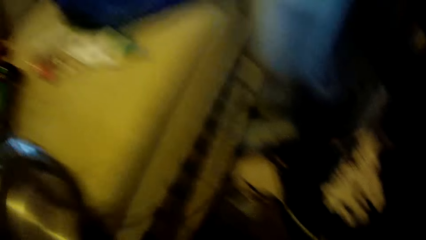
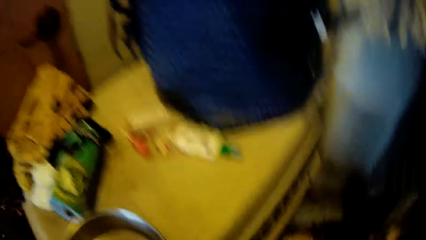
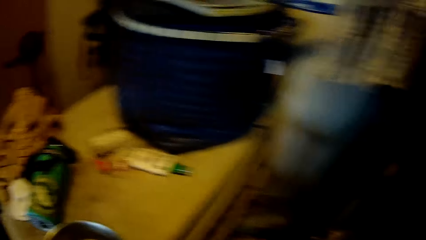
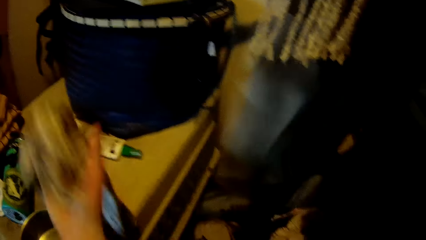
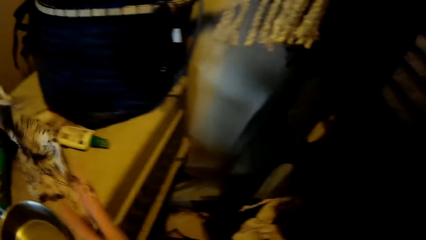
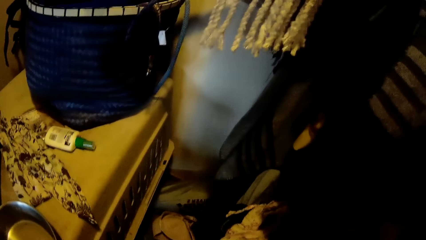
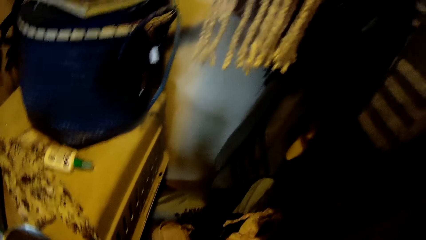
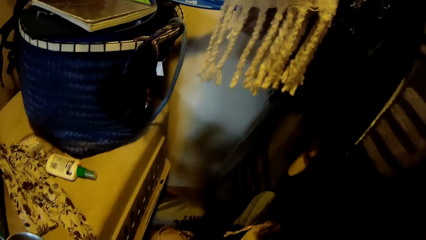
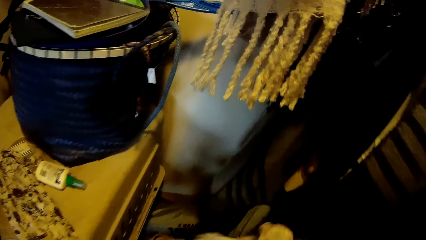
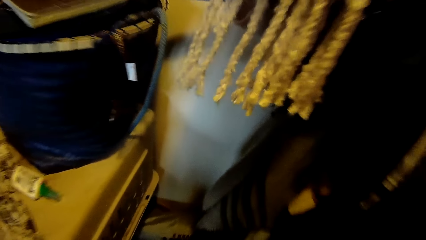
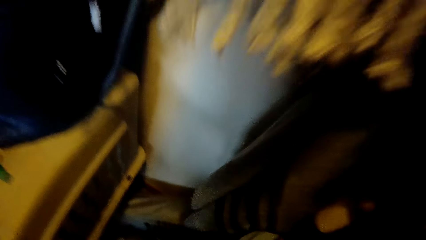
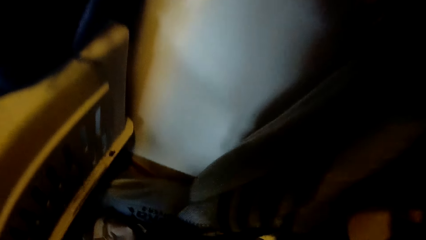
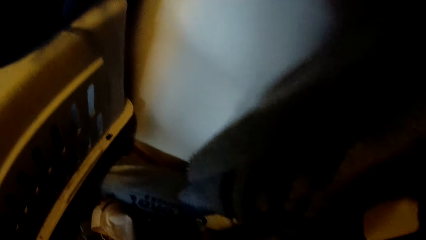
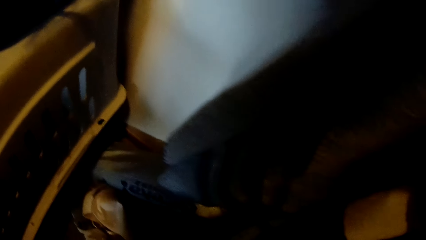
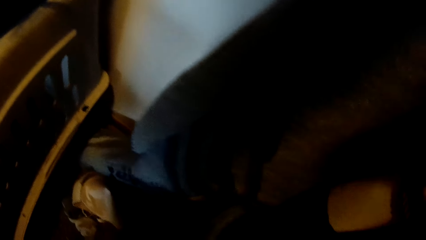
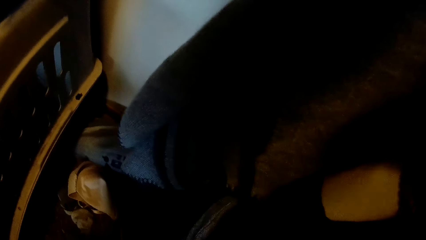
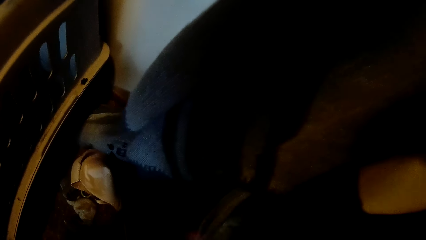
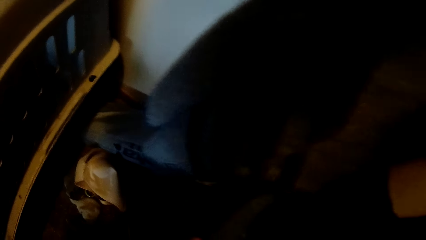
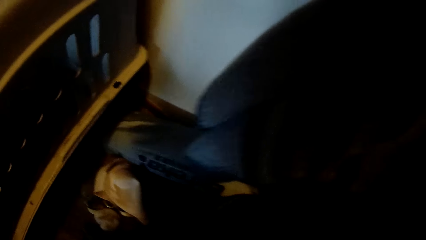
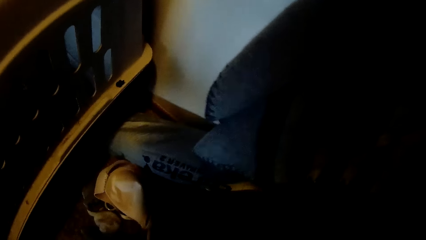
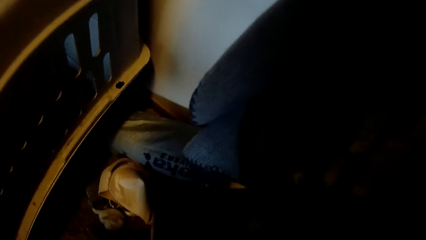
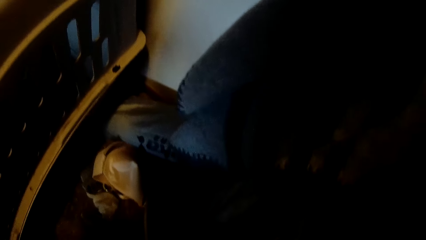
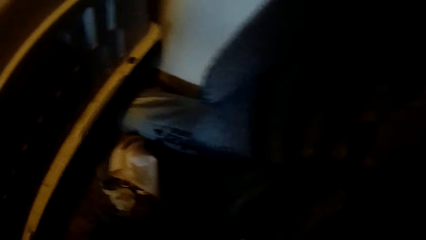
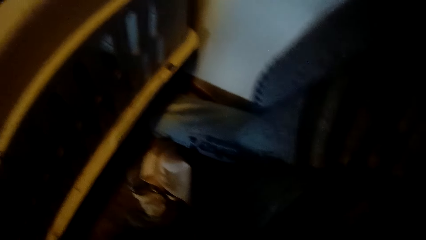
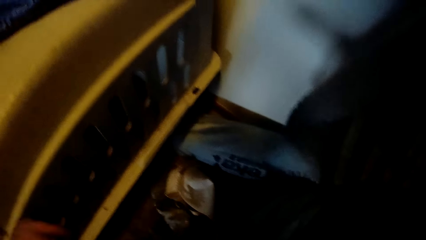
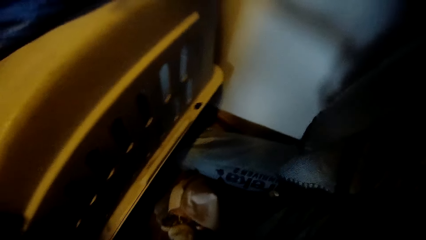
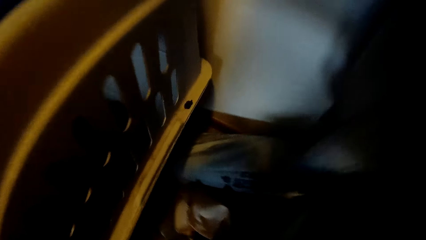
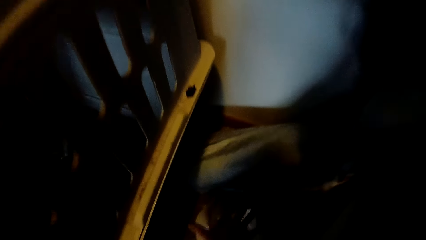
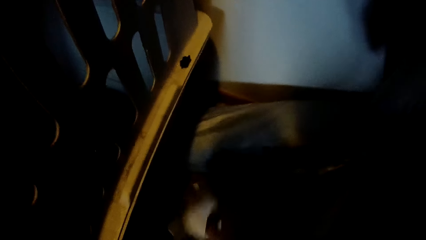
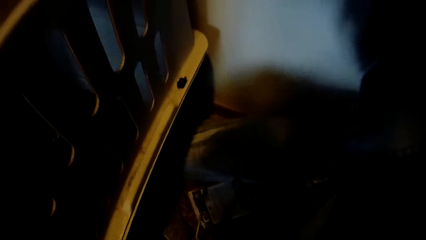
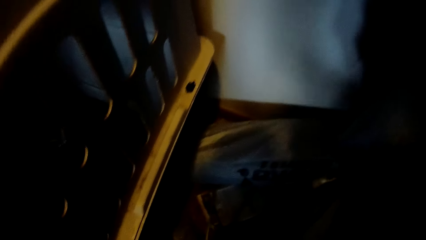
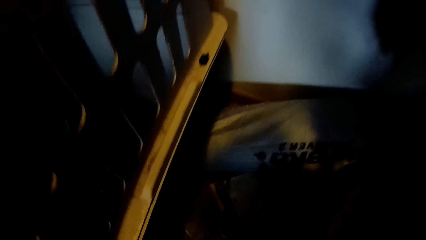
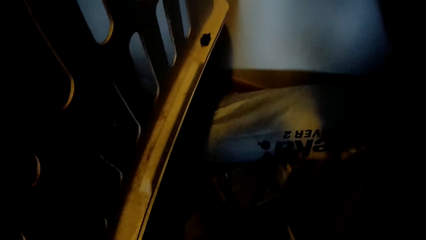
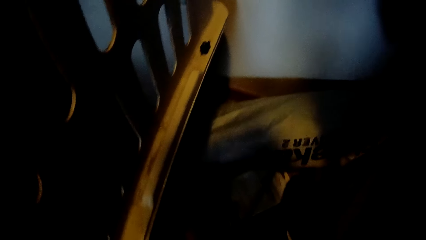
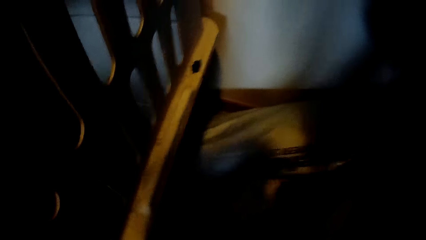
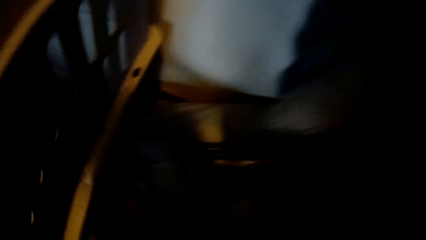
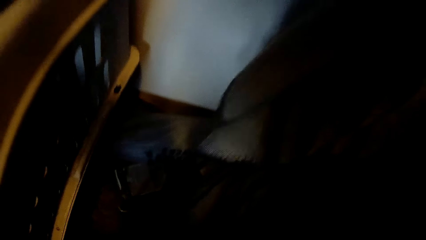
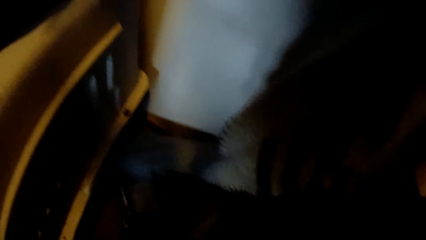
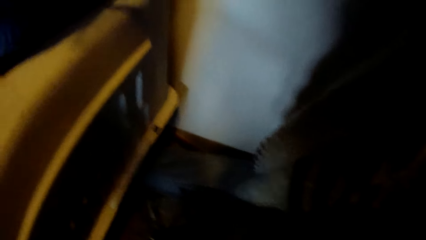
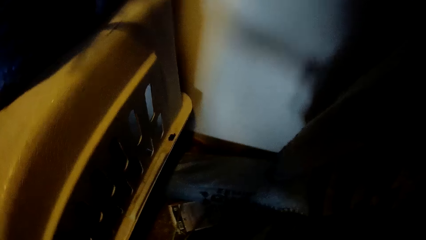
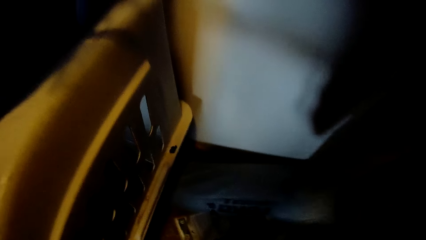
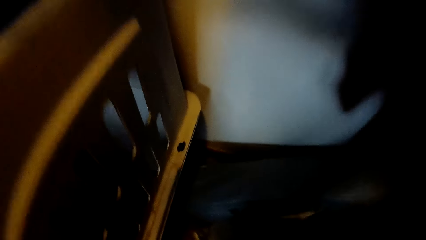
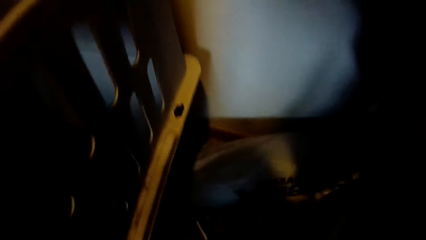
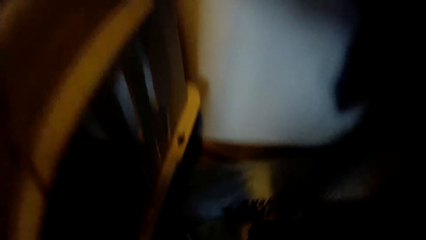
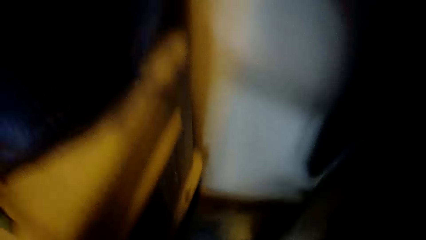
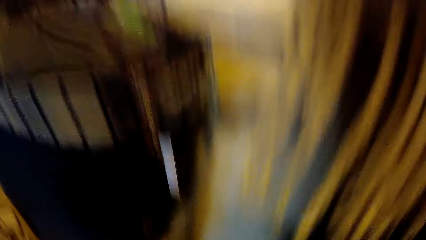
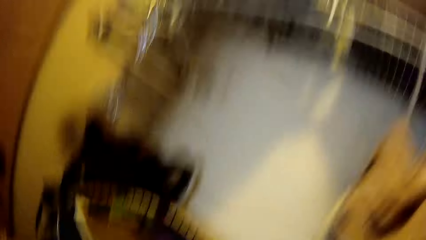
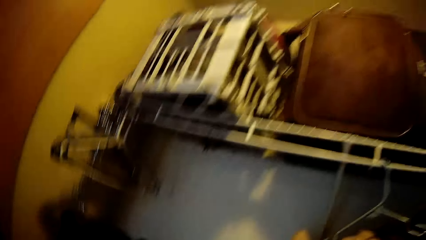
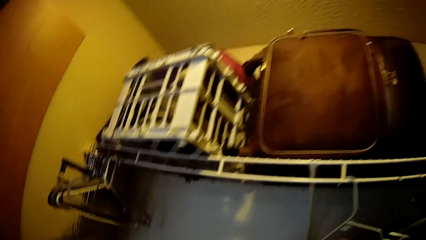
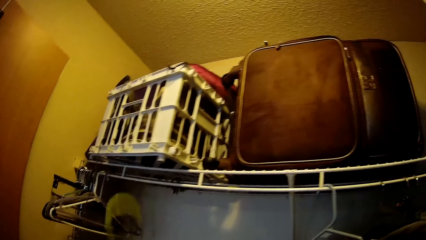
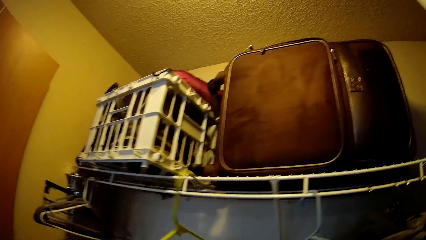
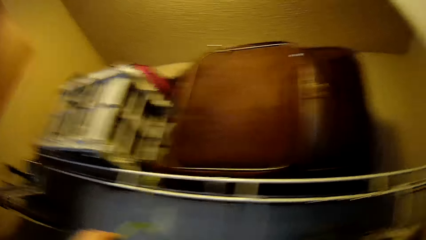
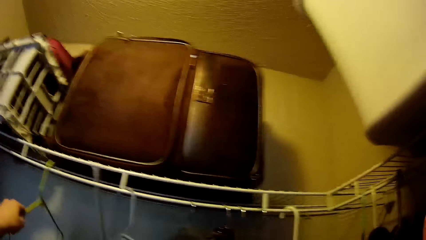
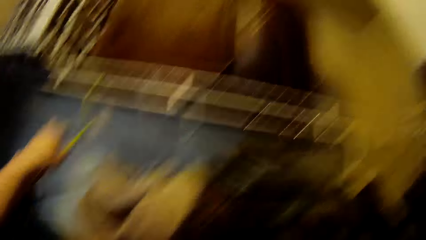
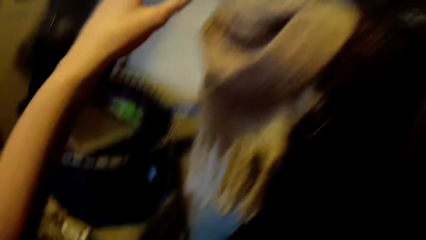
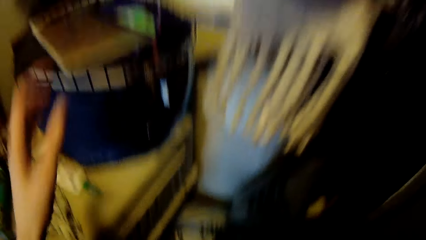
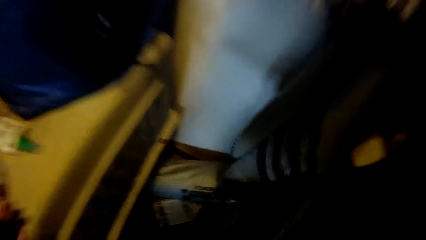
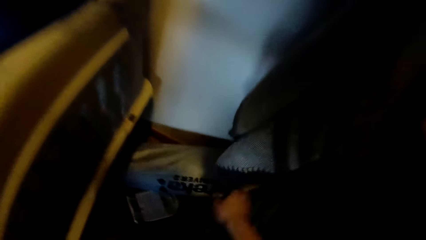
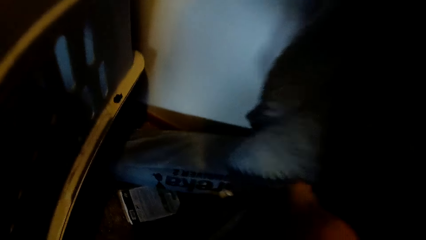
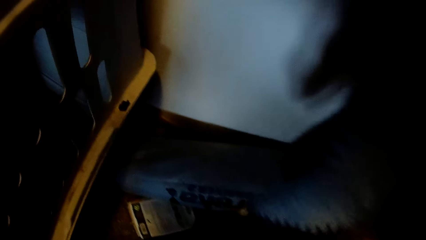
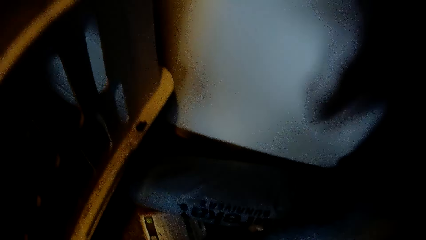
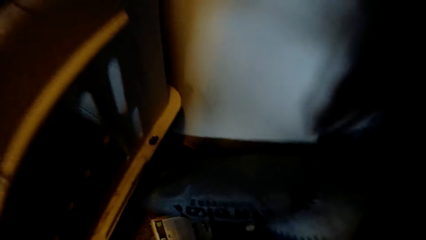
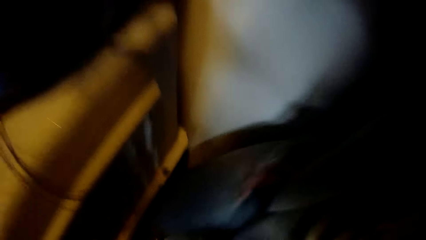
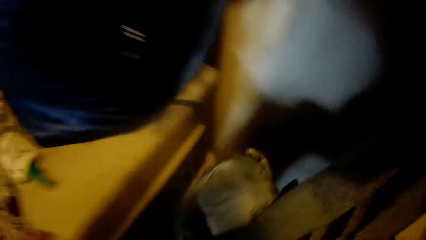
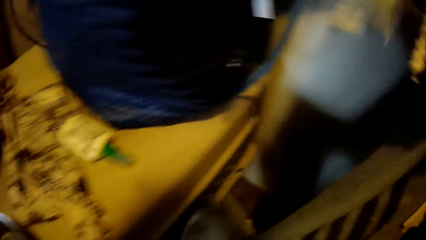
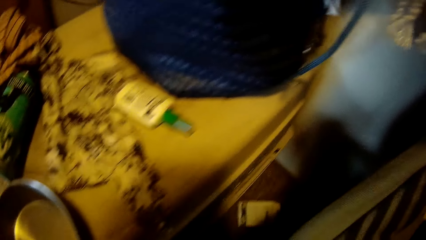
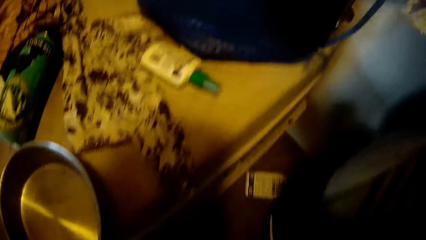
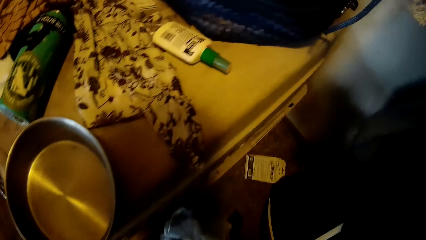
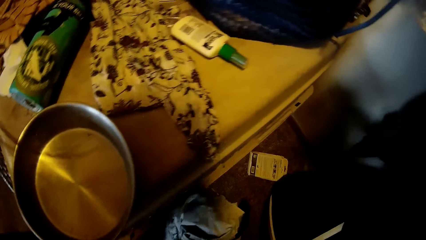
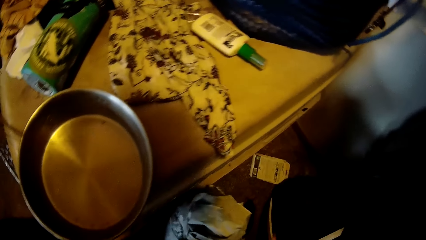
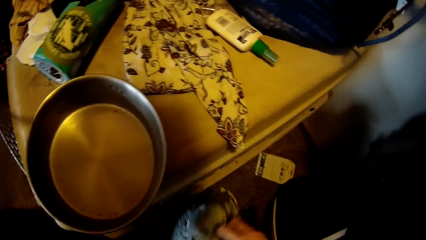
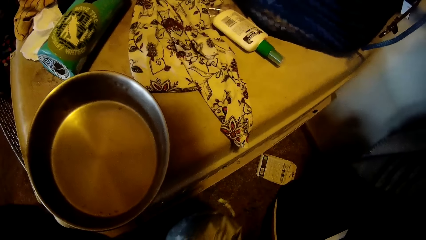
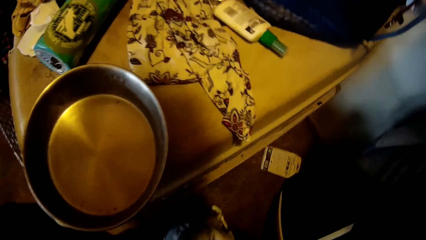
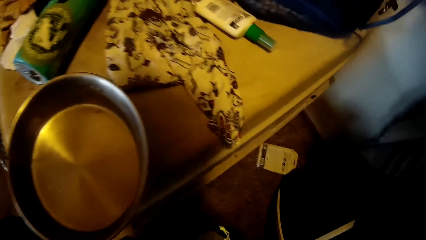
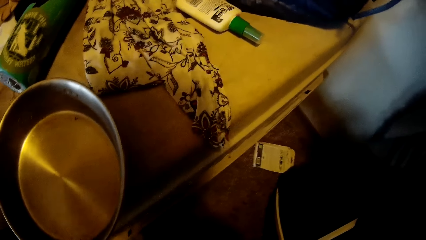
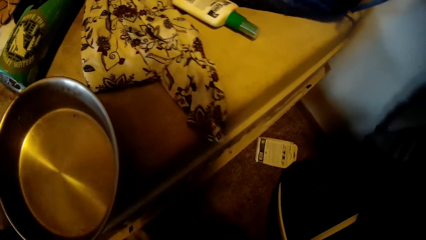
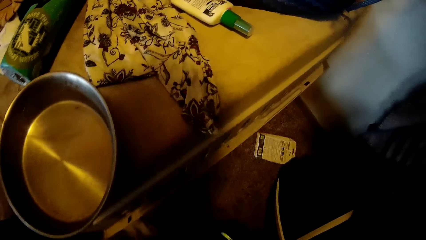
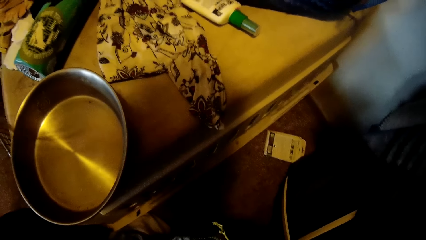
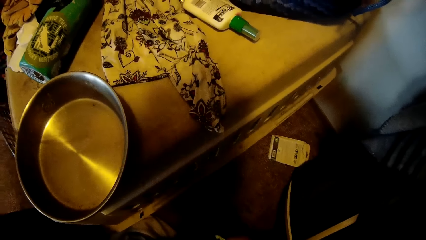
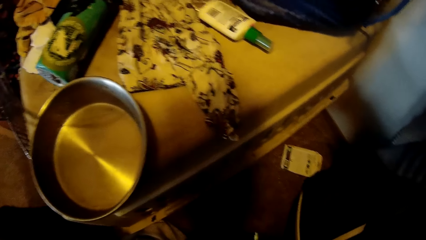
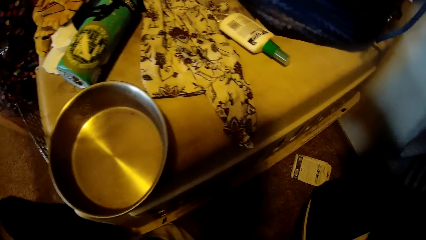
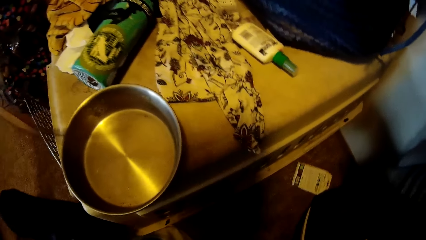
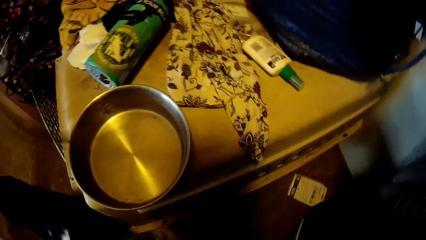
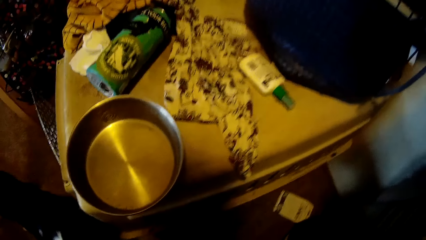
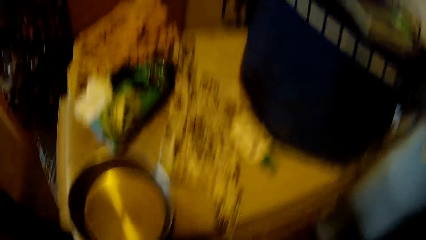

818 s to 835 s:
The camera wearer throws the cloth on a box in the closet with her right hand. They pick a cloth from the floor with her right hand. They touch cloths in the machine. They hang a cloth hanger on a wall hanger with his left hand. They raise his hand. They pick an ash bag from the floor with his right hand. They close the washing machine.
